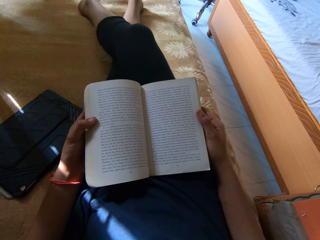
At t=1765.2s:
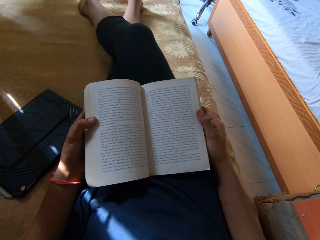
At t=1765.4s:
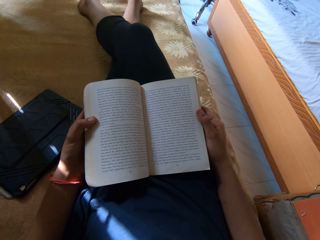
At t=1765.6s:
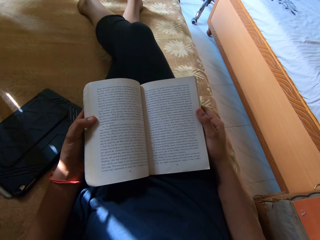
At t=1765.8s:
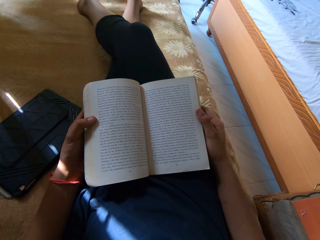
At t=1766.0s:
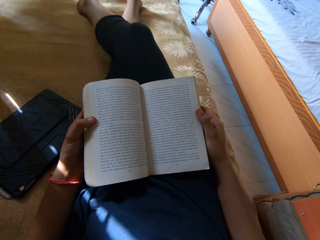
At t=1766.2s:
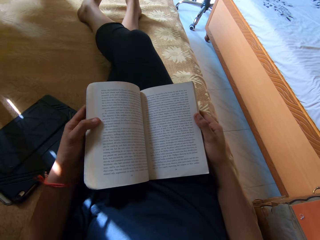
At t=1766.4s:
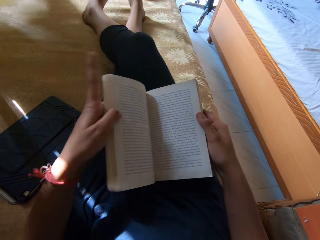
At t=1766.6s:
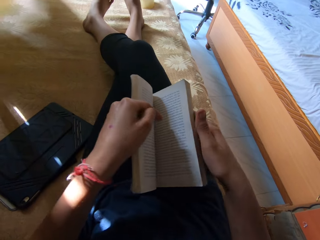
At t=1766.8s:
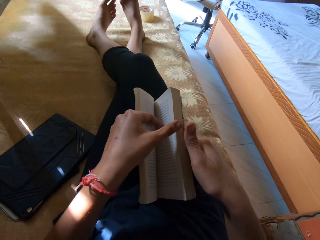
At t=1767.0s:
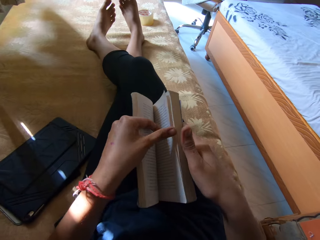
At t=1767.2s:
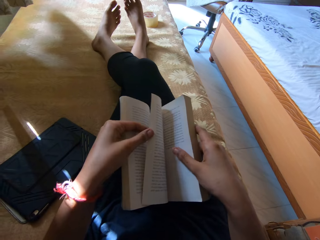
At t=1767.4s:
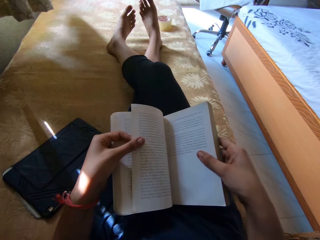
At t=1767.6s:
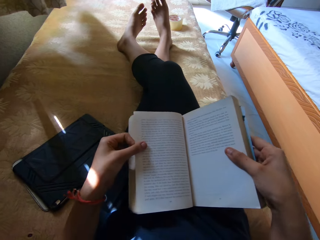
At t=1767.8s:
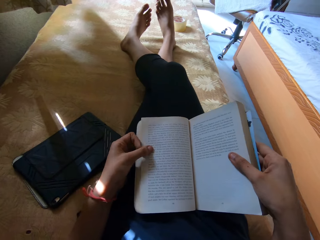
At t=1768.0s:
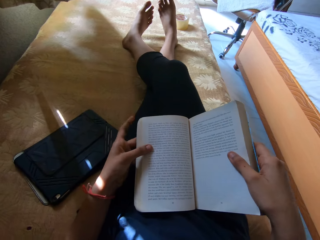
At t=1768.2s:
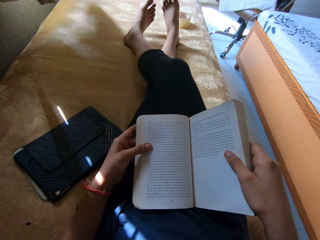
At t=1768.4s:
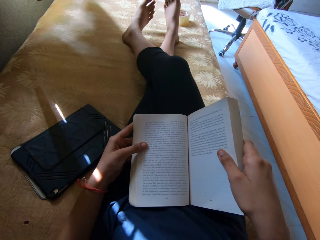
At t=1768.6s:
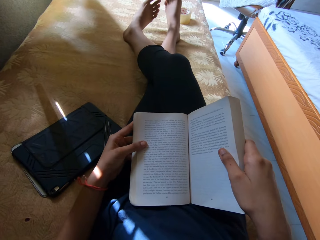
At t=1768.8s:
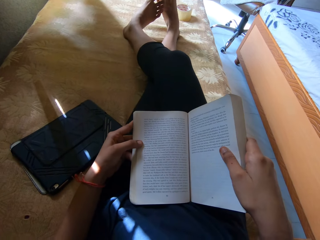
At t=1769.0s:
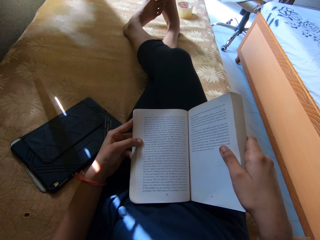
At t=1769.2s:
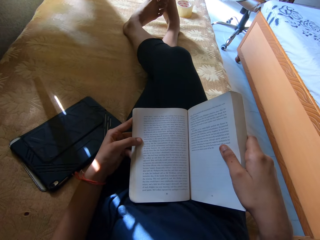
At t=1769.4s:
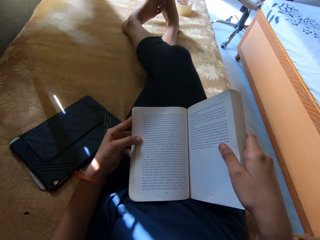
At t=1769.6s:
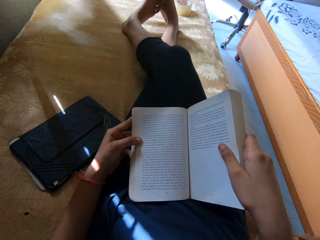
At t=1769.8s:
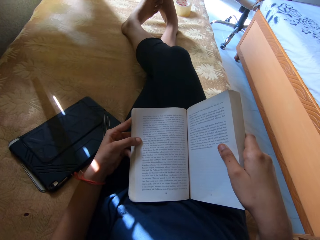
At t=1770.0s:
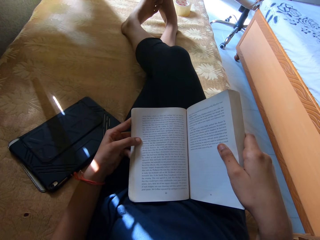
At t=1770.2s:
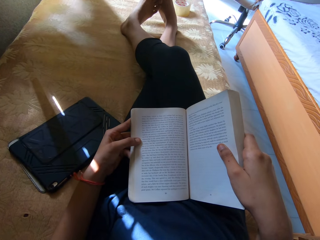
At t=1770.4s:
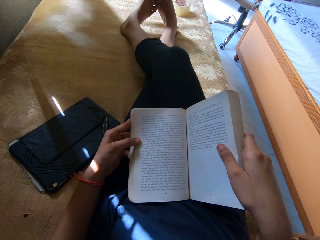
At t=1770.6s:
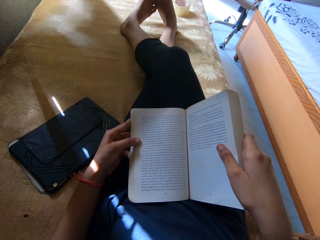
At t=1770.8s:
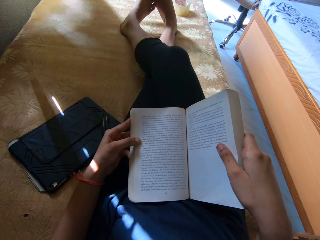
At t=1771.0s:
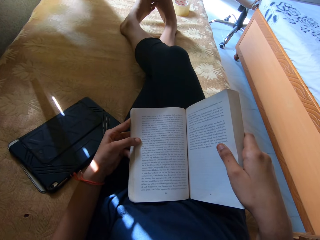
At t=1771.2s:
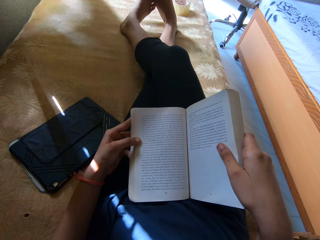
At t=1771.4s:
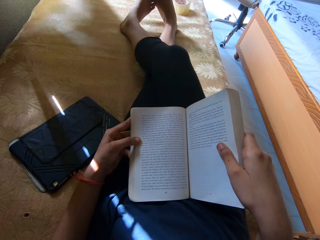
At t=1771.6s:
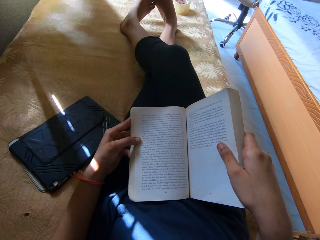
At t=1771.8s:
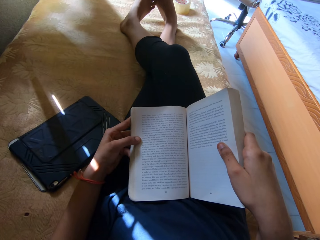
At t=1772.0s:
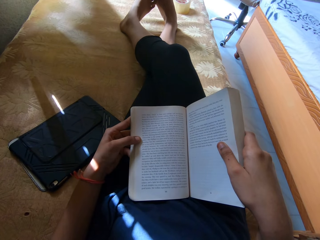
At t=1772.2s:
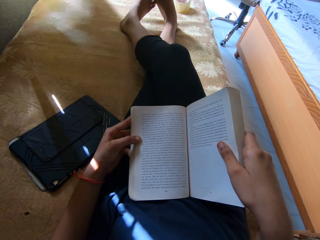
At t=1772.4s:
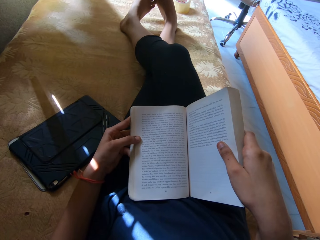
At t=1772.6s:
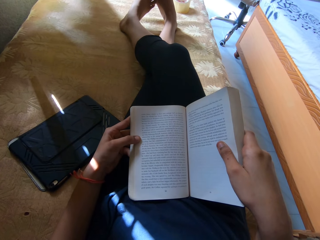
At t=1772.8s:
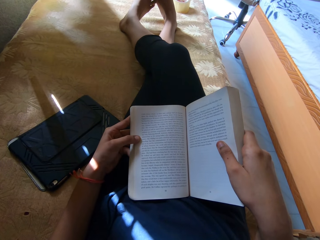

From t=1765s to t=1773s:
The camera wearer opens the next page of the book. They continue to read the novel.

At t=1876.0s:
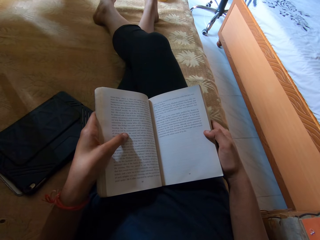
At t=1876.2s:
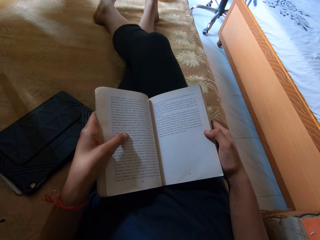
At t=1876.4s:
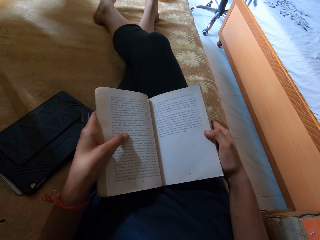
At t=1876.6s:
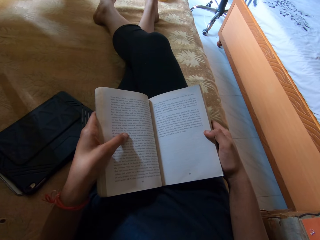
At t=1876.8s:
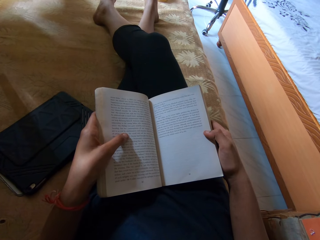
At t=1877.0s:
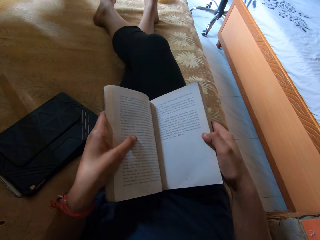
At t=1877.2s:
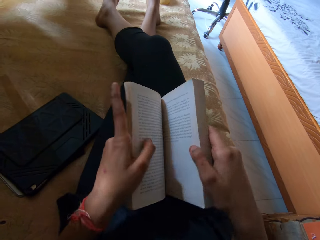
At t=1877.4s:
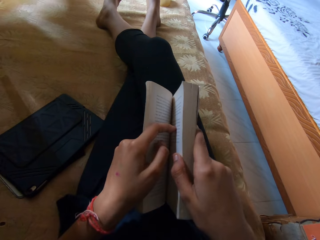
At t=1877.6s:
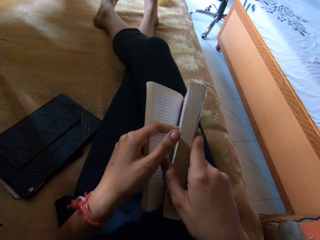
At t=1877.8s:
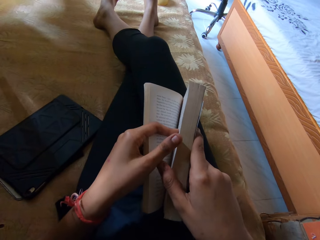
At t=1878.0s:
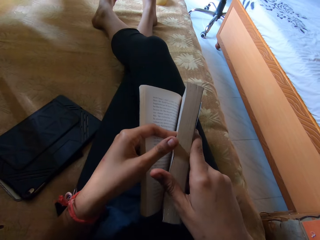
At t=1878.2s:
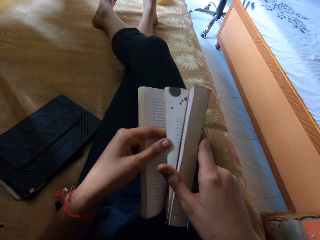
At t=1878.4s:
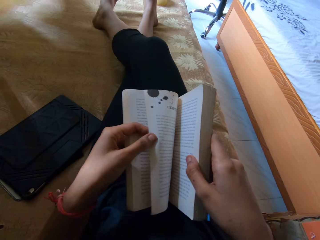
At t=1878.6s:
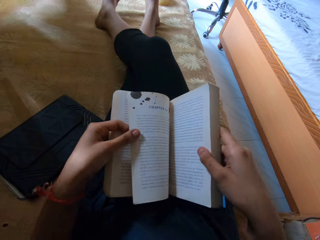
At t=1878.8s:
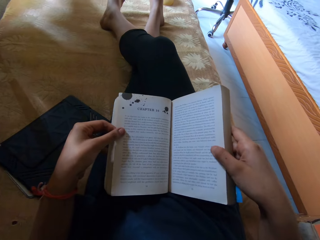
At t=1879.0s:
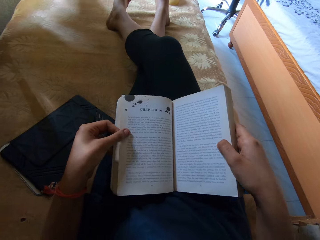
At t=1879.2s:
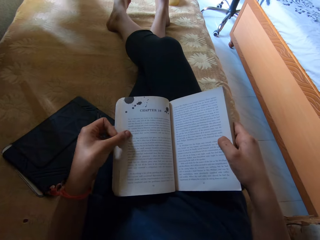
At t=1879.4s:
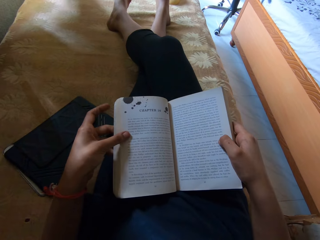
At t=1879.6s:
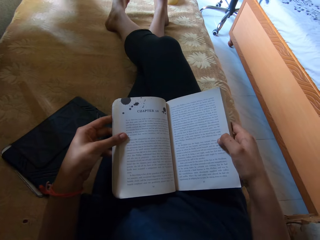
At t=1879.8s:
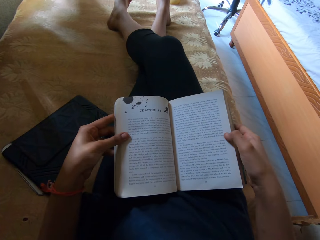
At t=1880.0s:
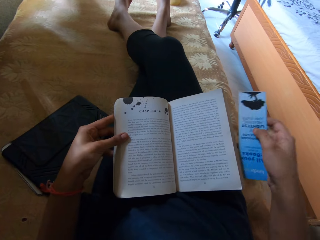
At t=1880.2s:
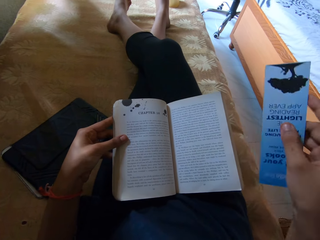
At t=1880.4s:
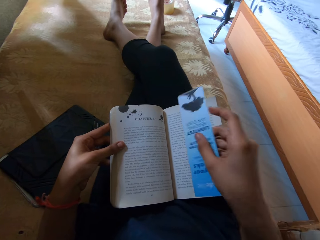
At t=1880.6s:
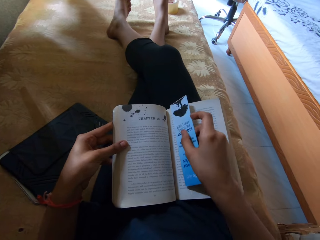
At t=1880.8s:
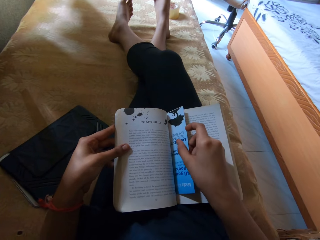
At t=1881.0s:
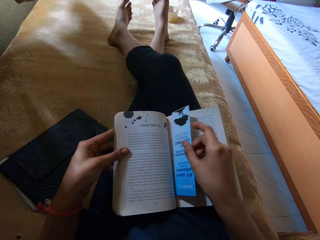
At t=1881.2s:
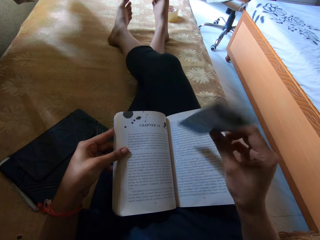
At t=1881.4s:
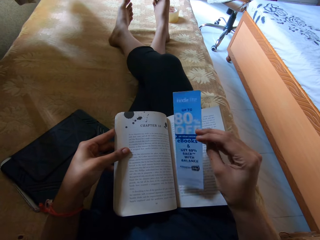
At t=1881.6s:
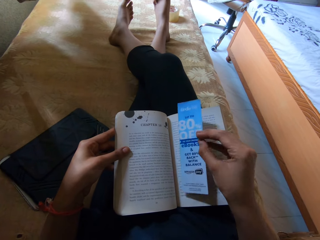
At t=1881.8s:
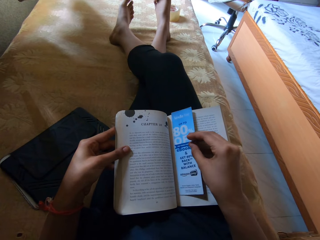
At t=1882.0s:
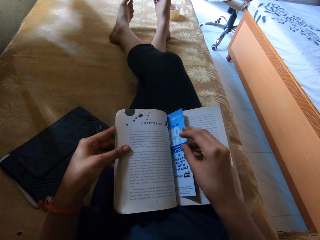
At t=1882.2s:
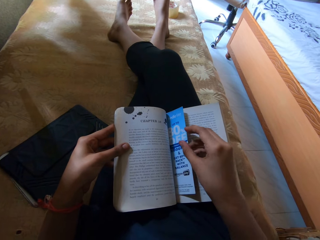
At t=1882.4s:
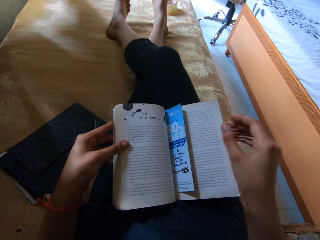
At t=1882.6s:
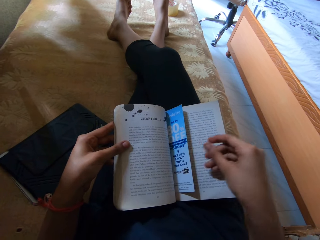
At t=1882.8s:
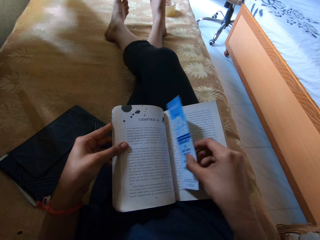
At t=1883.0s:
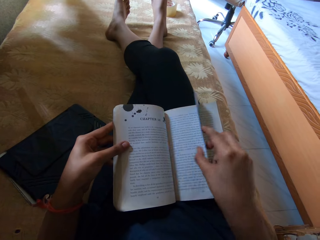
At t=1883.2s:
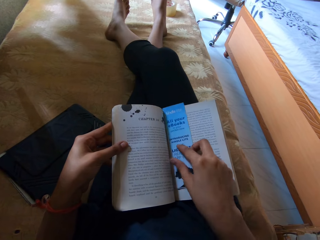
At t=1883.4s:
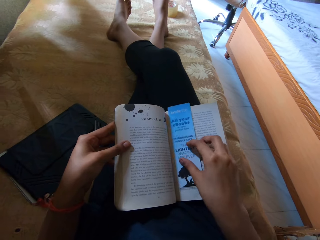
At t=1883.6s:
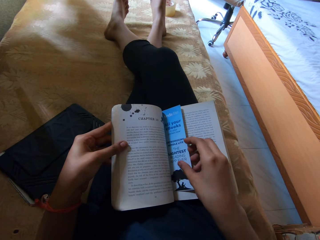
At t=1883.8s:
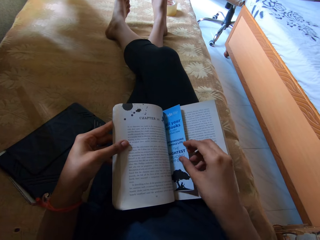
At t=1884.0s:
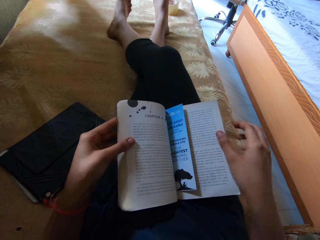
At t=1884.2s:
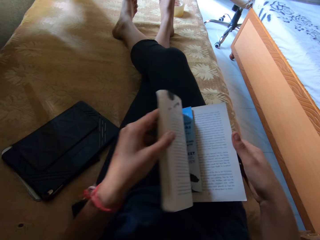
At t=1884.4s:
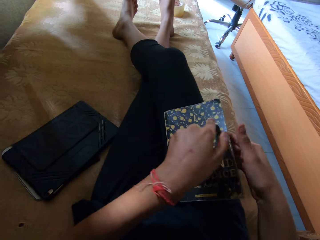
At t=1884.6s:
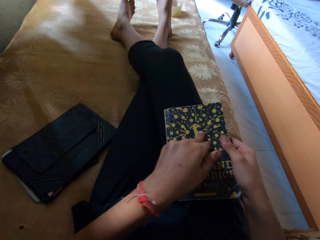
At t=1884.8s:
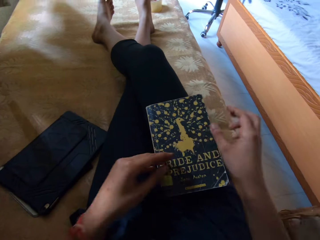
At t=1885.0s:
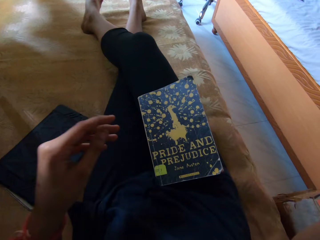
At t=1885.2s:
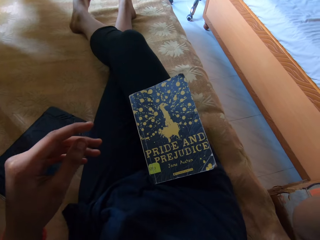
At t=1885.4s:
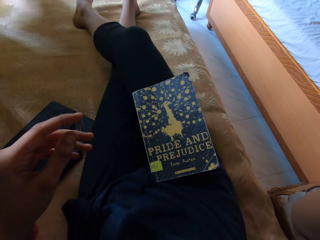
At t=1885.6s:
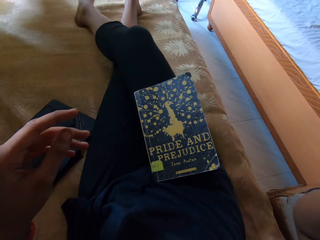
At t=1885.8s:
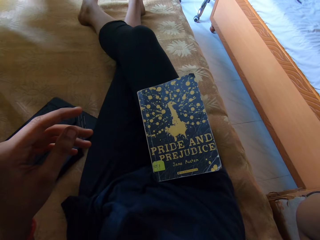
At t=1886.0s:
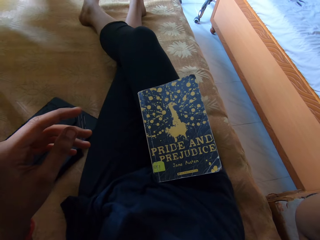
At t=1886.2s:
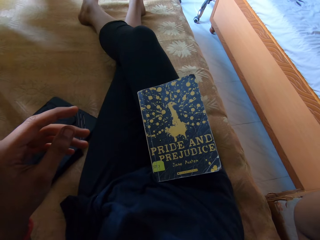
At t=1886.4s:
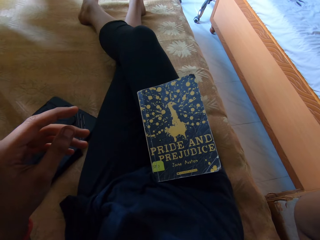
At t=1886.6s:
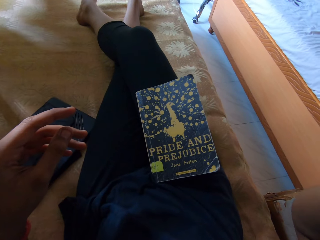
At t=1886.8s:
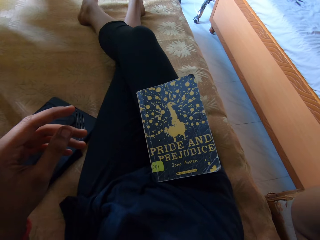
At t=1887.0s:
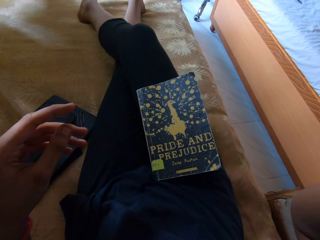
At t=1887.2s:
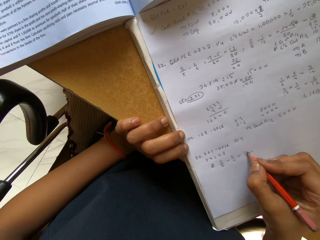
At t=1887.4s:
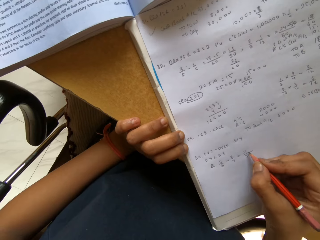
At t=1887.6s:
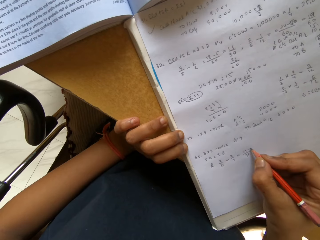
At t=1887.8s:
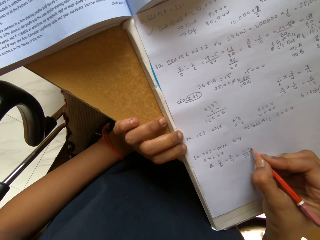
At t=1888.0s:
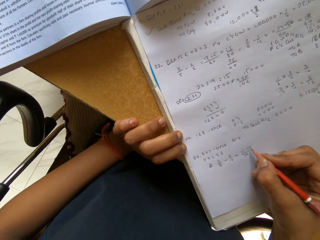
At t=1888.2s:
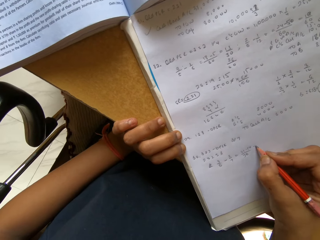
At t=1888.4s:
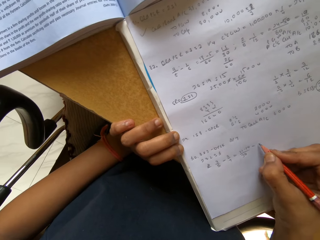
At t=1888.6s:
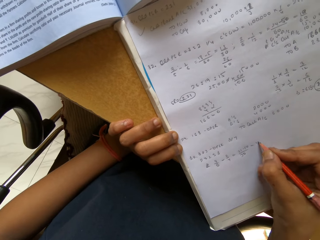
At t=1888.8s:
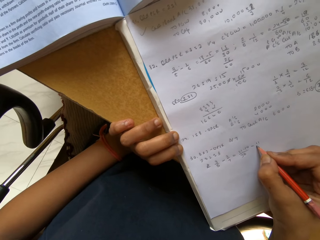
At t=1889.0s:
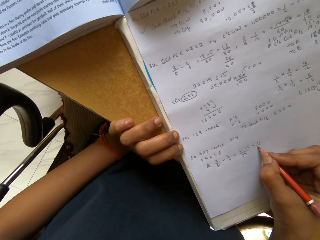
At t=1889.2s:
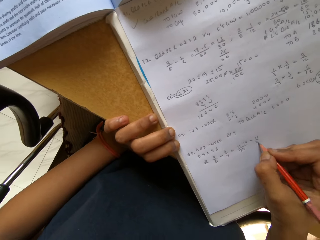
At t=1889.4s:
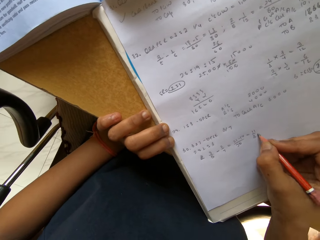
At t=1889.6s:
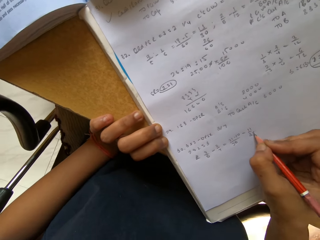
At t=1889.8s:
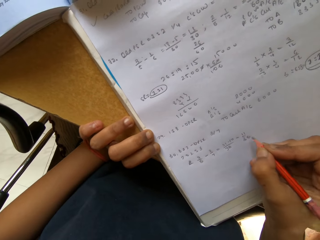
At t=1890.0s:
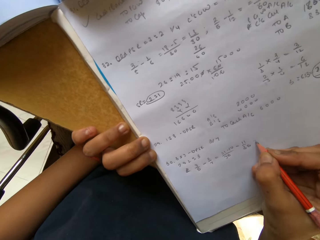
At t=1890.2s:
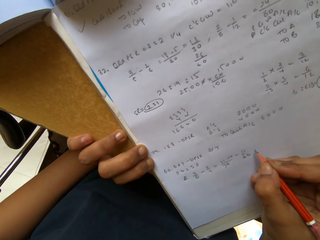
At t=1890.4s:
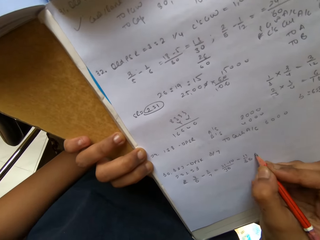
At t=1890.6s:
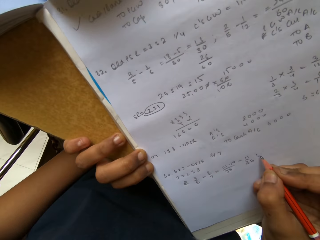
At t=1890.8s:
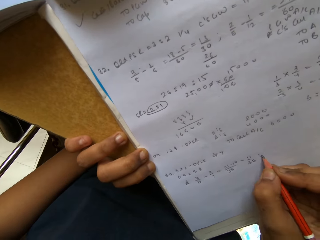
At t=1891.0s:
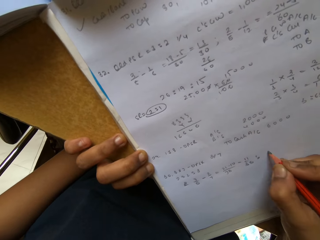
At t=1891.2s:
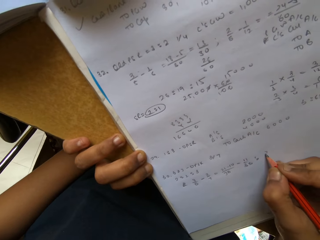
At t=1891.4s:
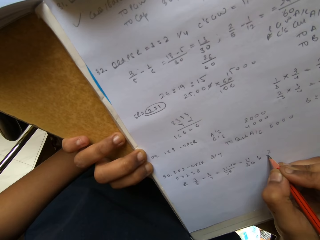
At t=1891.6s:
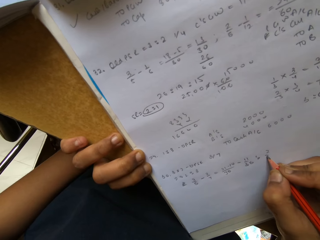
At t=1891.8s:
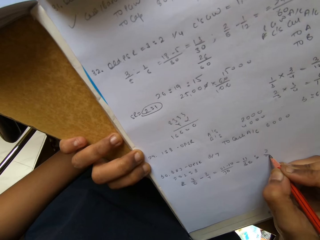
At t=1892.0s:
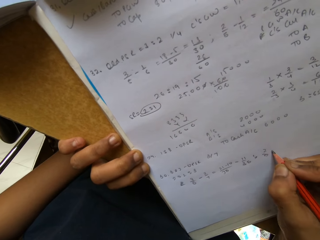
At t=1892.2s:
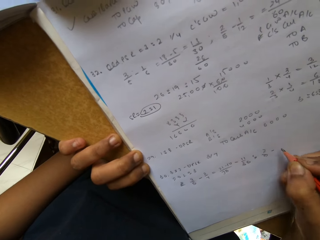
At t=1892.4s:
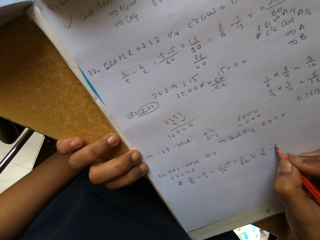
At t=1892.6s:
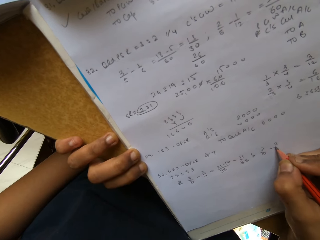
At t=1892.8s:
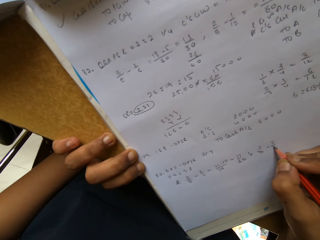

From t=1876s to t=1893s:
The camera wearer turns the book page. She puts a booklet inside the book. She closes the book. She carries her hands up. She writes on the book with a pencil.
